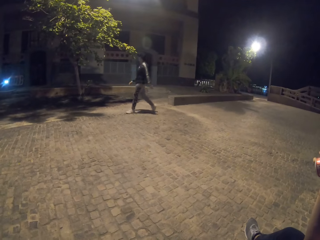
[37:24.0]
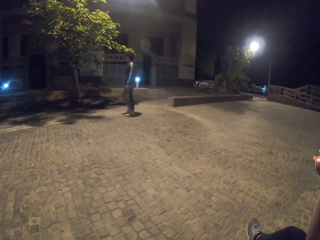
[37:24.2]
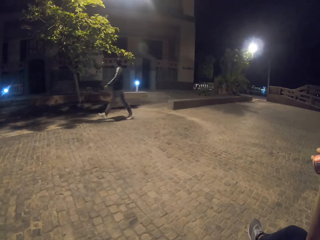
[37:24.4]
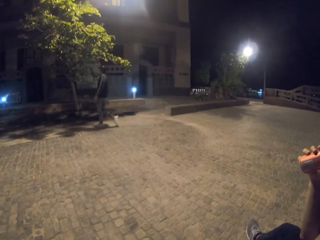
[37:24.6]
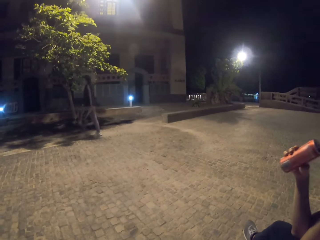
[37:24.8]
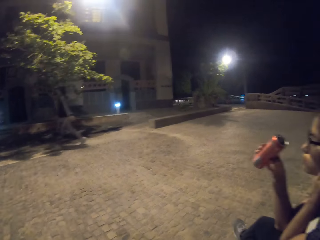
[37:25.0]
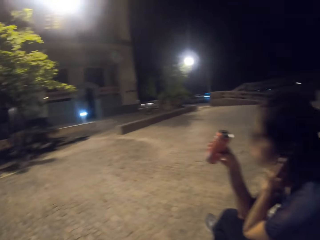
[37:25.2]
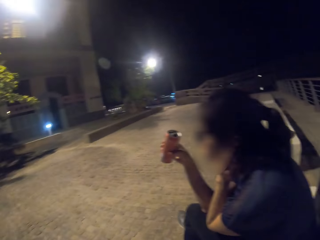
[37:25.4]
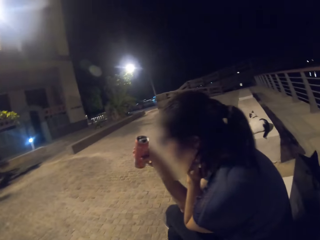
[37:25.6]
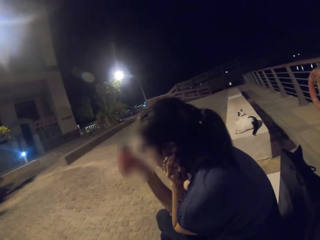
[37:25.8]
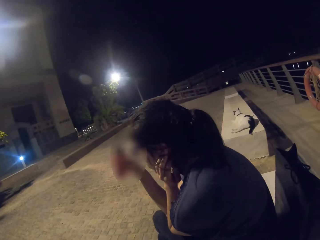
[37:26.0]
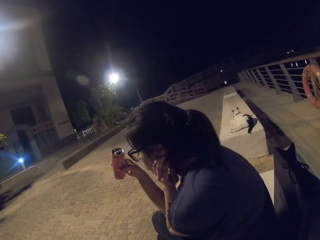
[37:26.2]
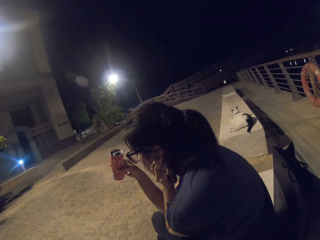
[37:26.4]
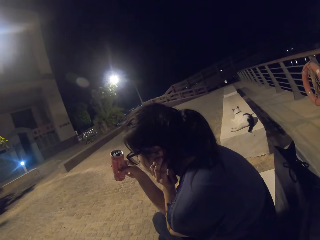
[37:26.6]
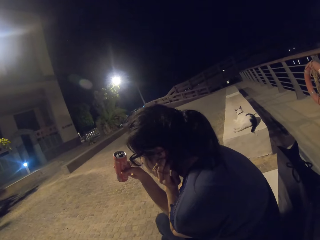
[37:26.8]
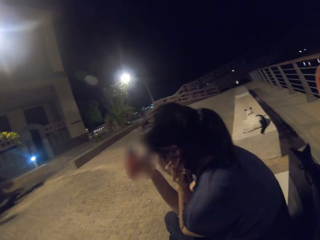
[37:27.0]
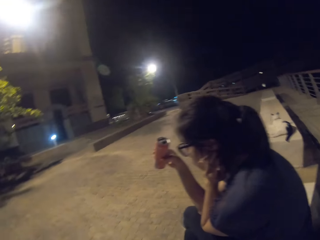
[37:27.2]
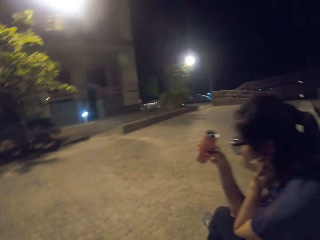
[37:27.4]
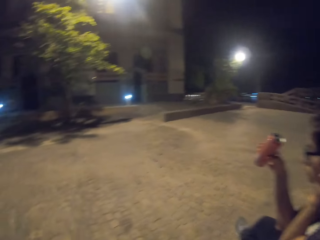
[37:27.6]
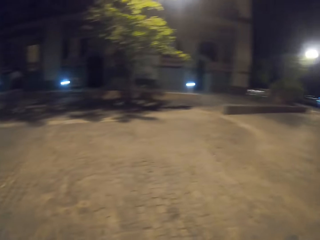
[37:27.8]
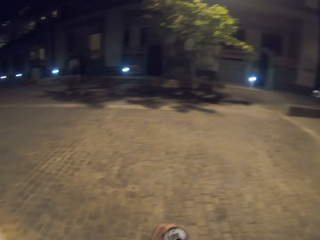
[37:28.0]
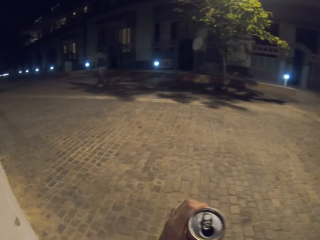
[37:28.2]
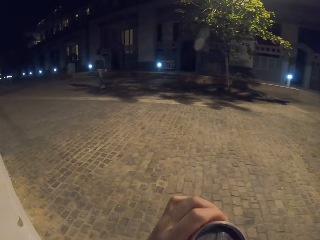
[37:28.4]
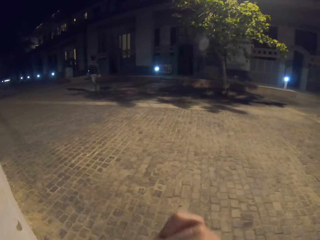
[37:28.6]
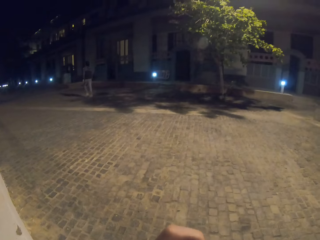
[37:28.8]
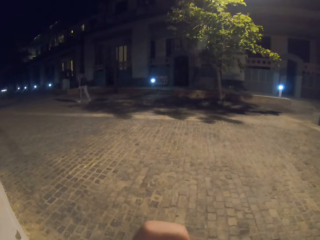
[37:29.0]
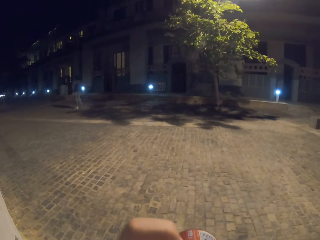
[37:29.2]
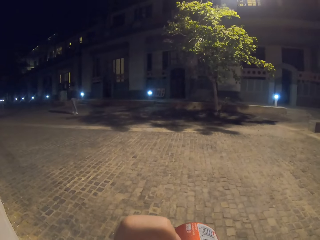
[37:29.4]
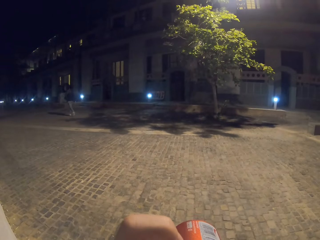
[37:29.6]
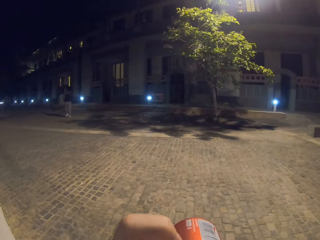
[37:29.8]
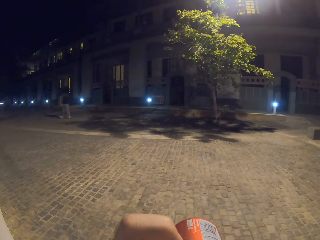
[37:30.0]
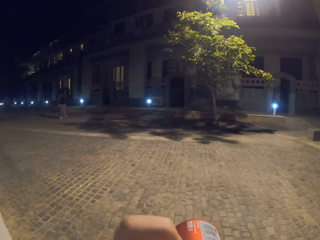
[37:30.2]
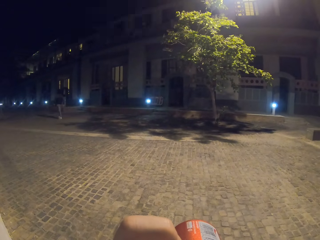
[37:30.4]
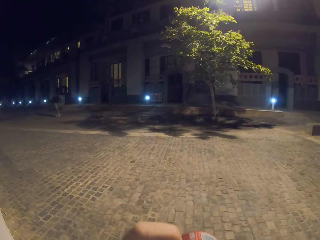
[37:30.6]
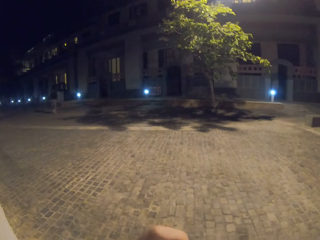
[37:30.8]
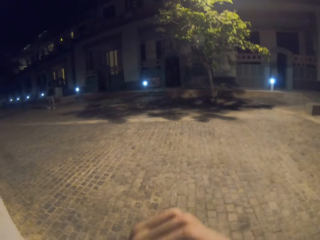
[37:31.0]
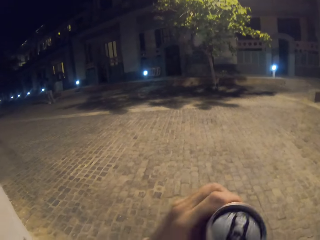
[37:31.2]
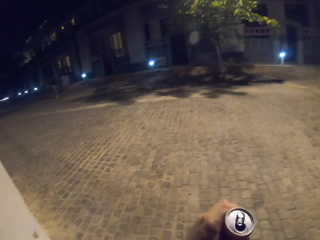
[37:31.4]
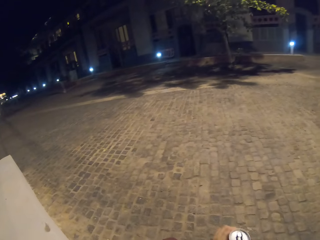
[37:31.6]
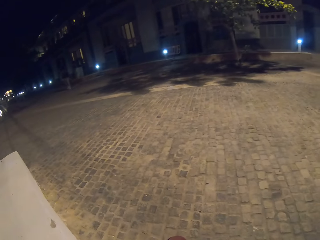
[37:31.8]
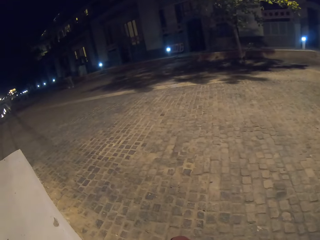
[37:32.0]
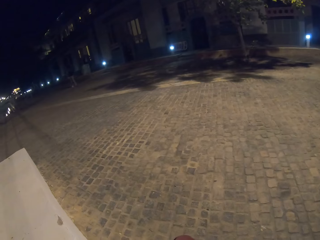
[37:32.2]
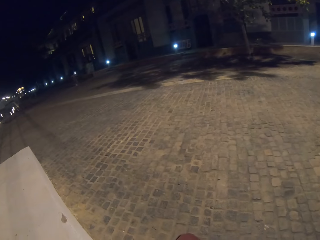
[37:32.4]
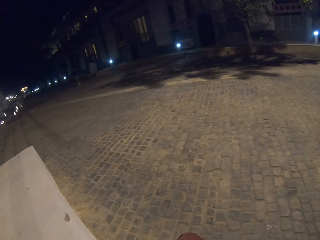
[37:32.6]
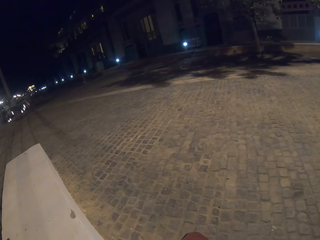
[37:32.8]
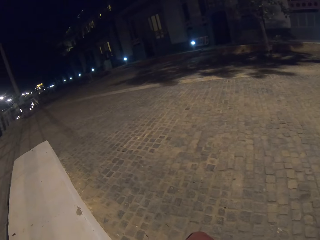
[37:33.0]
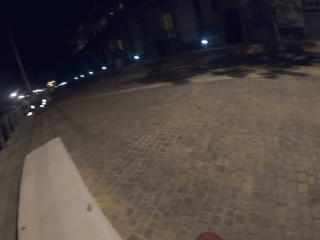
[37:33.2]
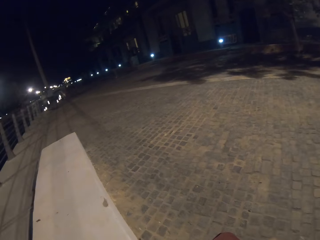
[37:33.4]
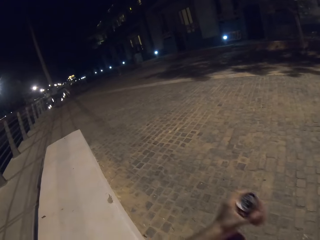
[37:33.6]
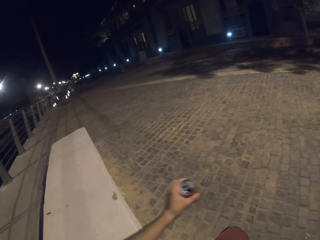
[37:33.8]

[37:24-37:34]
The camera wearer looks around. They sip soda.

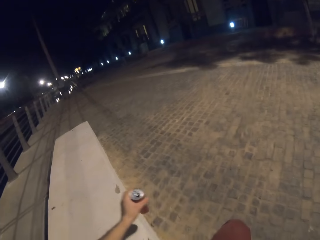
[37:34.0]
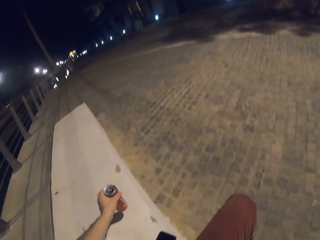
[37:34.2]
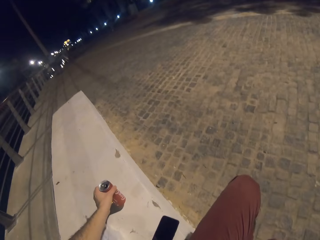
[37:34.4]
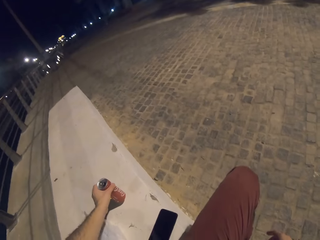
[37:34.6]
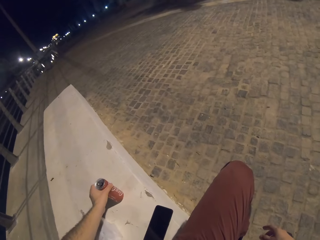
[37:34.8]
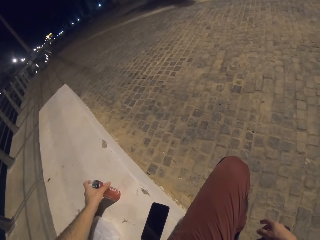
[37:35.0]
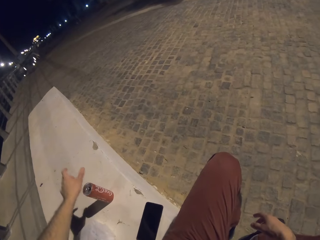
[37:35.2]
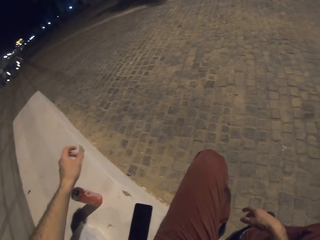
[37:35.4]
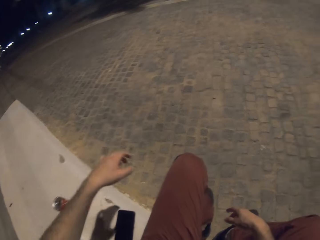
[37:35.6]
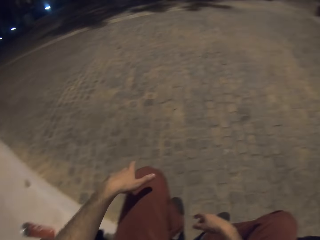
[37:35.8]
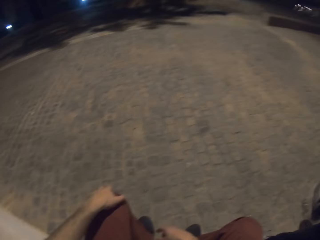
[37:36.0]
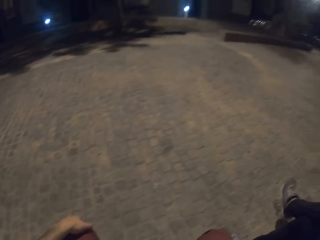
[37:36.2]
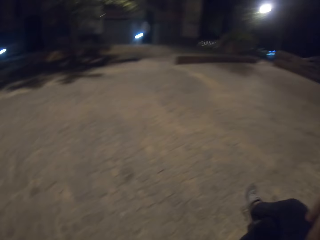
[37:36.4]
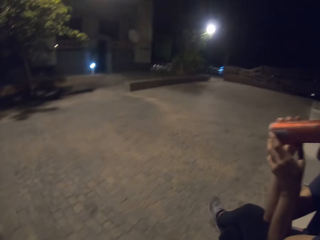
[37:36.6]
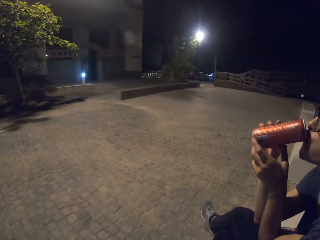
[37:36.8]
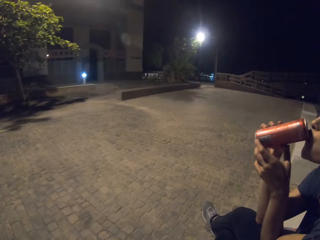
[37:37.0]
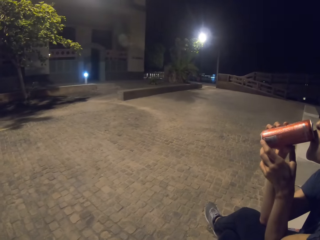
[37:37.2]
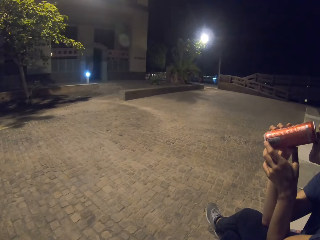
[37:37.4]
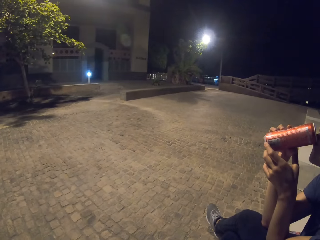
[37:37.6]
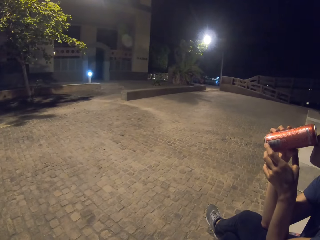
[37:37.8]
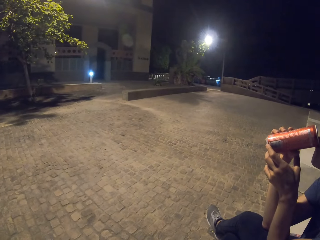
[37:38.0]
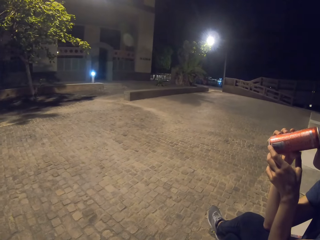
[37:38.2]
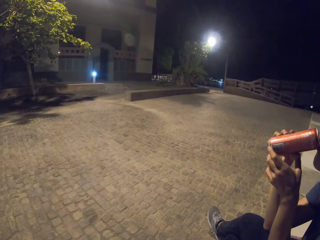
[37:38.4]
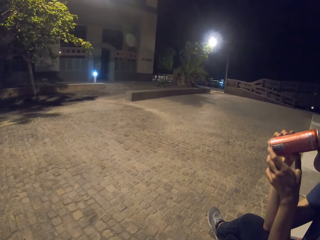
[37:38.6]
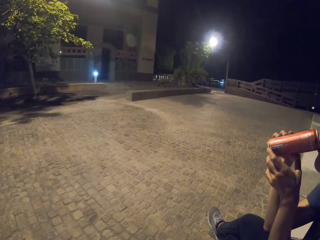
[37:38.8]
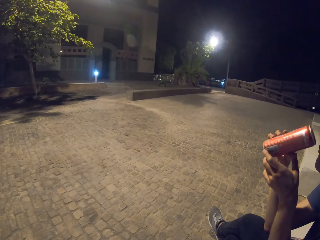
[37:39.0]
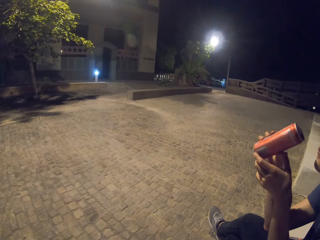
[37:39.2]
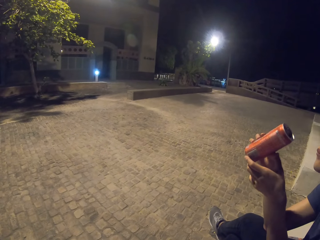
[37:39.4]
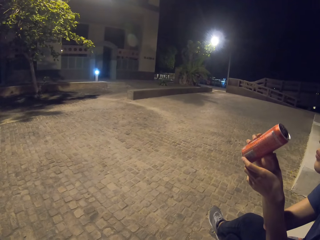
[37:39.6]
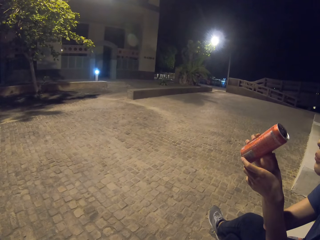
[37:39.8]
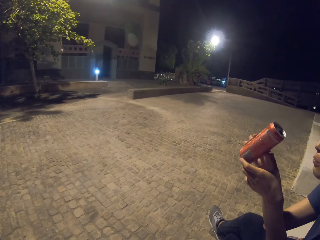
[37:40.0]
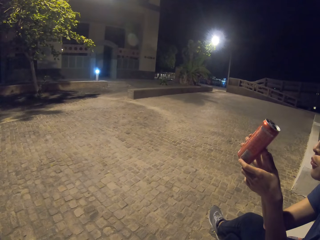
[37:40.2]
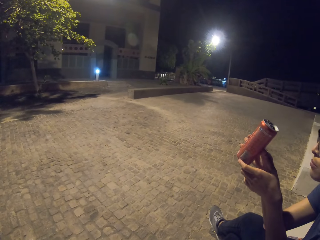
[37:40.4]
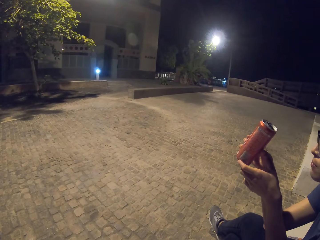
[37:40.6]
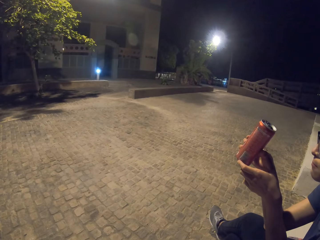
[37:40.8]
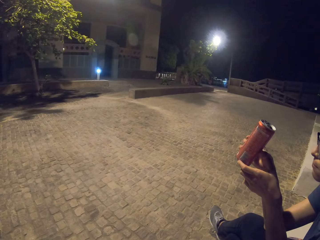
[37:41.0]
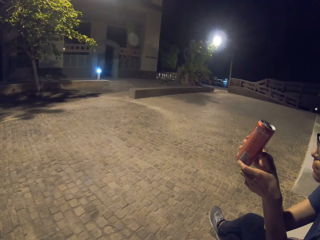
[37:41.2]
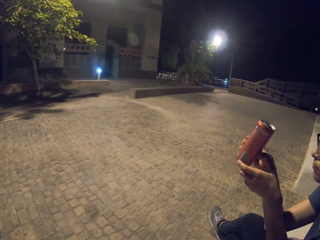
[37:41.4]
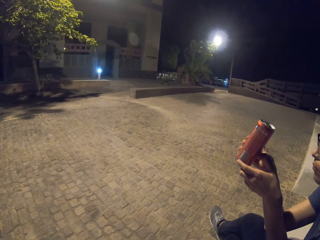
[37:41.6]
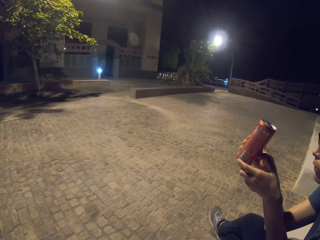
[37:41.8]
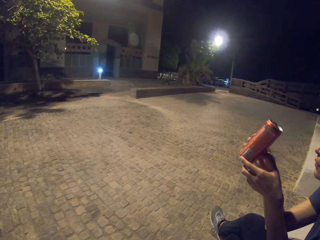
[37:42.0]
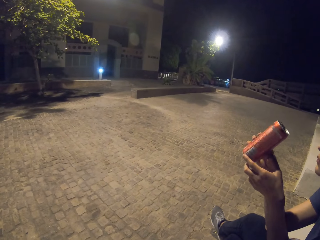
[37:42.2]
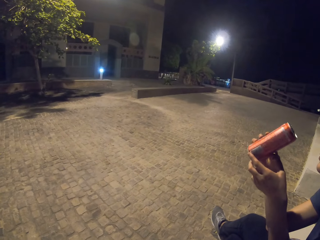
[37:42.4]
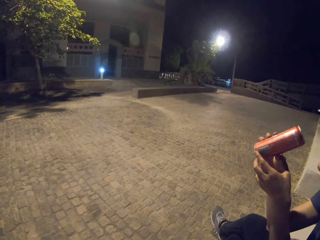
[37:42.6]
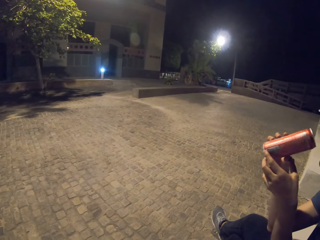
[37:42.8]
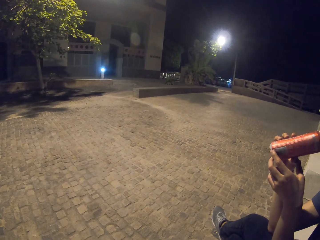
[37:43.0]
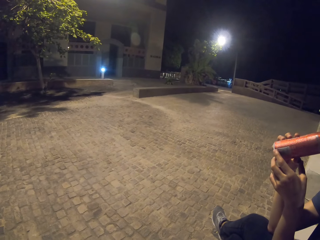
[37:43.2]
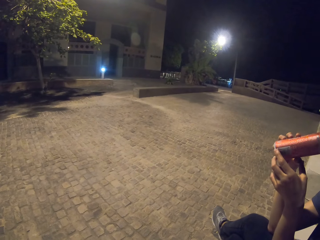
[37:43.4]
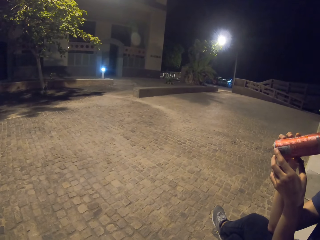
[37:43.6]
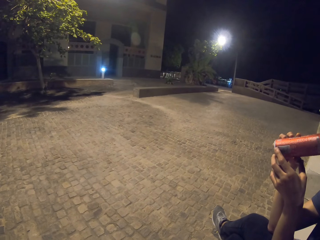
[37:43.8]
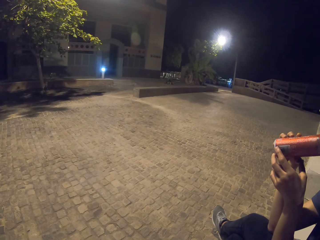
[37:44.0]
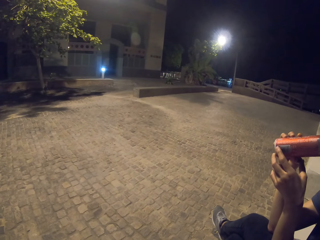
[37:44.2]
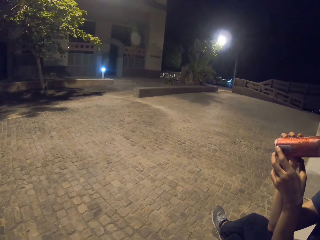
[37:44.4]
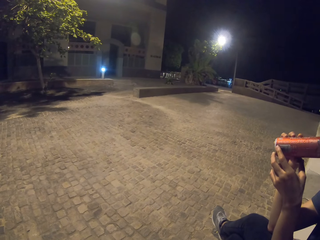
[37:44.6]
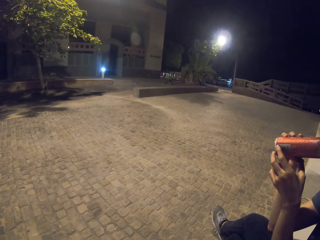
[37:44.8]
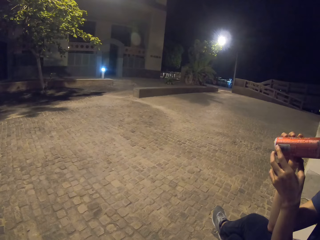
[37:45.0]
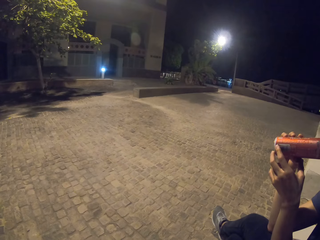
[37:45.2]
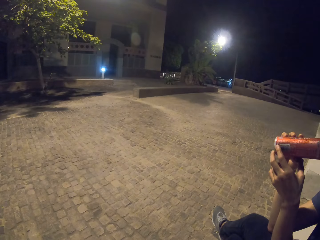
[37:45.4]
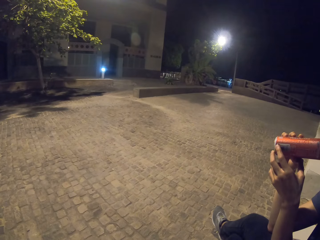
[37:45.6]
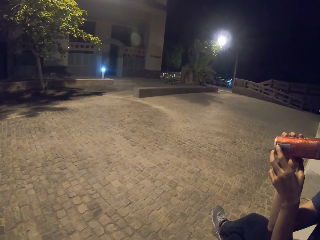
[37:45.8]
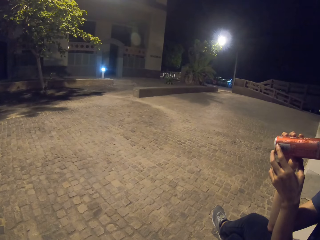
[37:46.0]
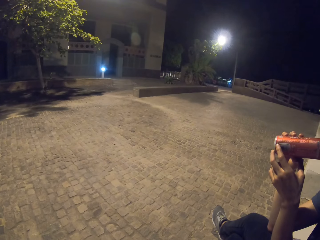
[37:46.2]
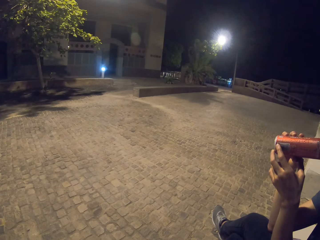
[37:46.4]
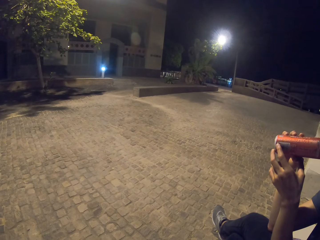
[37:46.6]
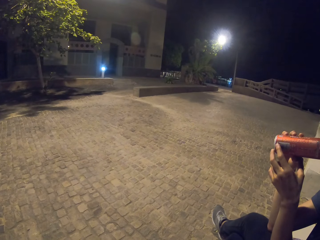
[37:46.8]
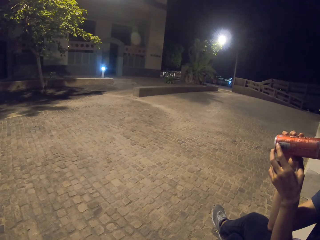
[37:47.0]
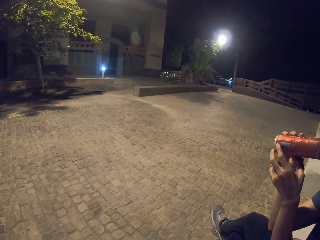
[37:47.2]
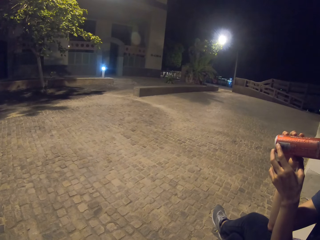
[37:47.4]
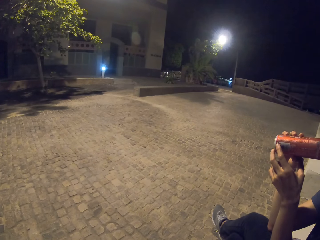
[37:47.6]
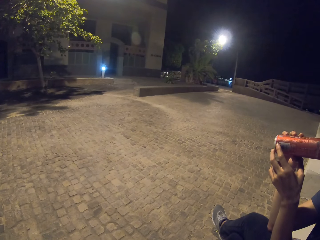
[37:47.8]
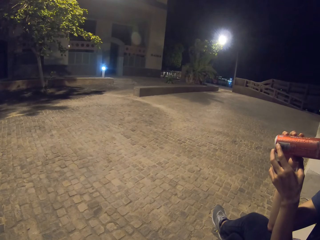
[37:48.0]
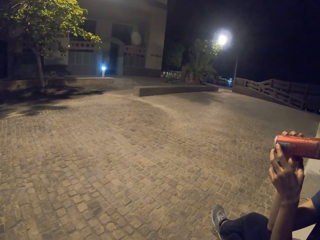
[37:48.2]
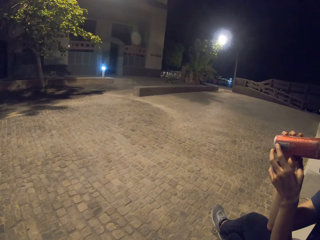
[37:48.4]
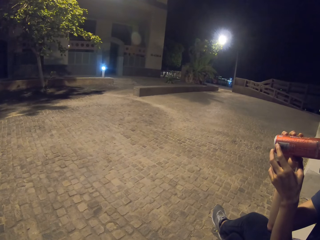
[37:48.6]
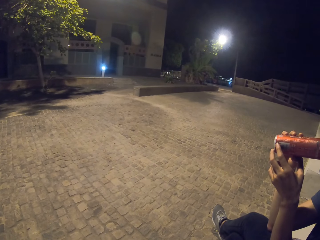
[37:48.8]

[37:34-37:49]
The camera wearer puts the can of soda down. A lady sips soda. The lady holds the can of soda up. The lady sips soda.
